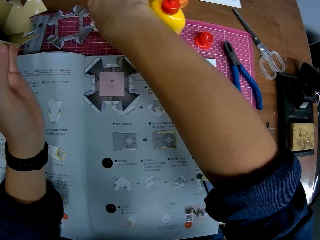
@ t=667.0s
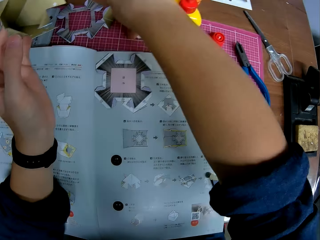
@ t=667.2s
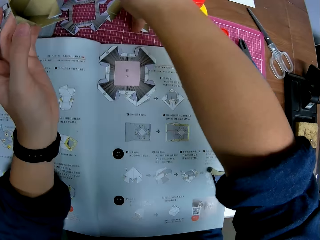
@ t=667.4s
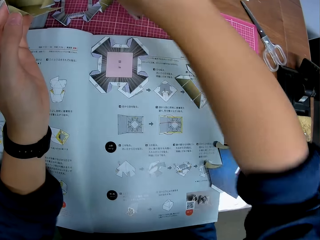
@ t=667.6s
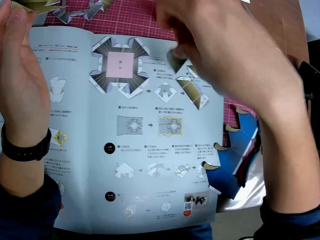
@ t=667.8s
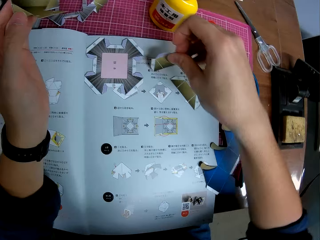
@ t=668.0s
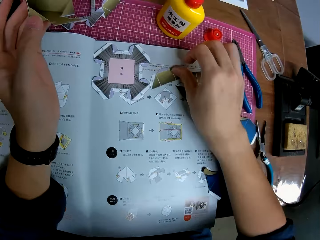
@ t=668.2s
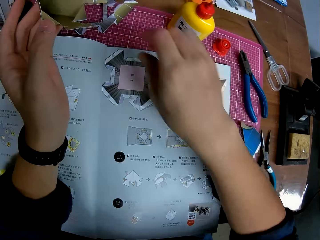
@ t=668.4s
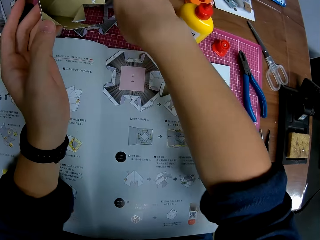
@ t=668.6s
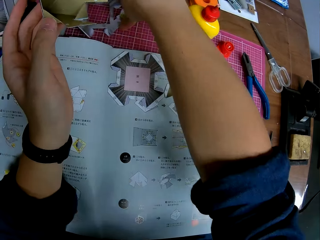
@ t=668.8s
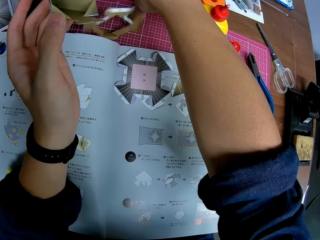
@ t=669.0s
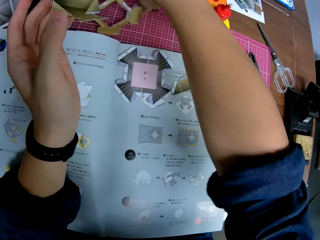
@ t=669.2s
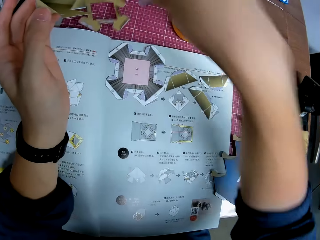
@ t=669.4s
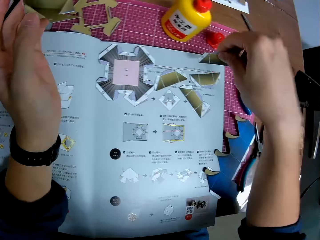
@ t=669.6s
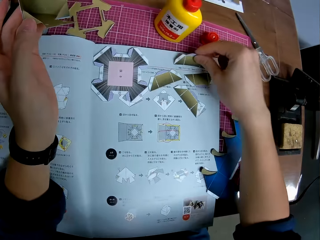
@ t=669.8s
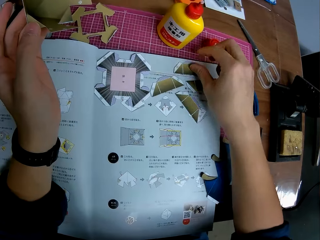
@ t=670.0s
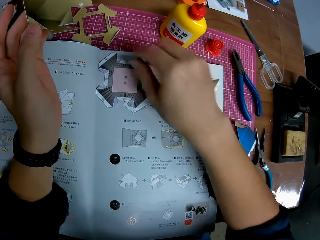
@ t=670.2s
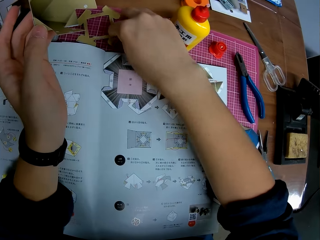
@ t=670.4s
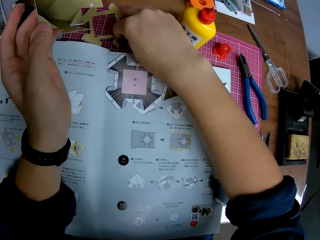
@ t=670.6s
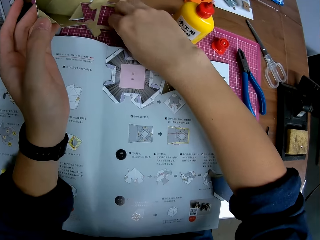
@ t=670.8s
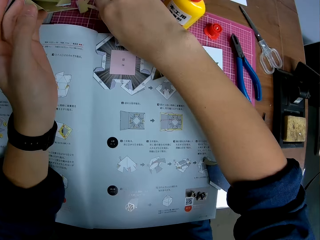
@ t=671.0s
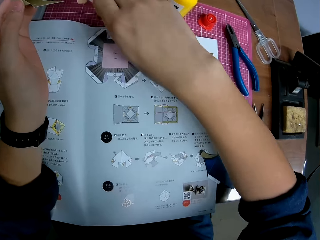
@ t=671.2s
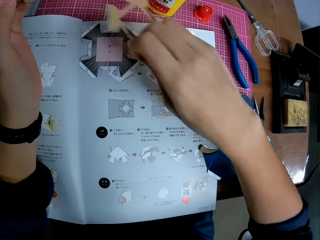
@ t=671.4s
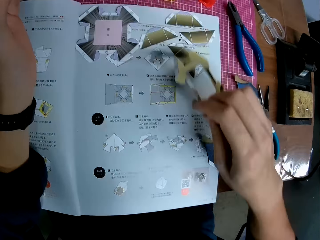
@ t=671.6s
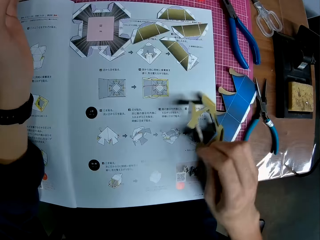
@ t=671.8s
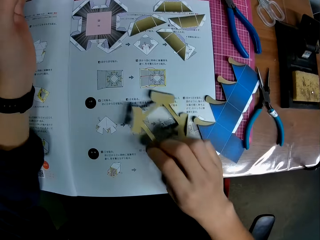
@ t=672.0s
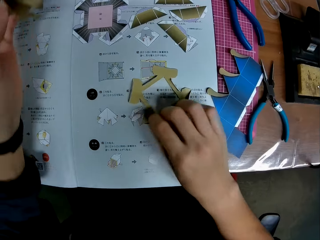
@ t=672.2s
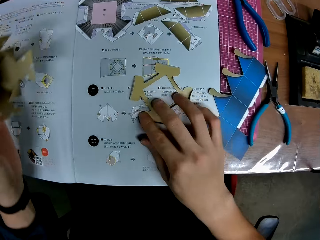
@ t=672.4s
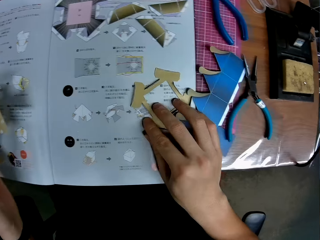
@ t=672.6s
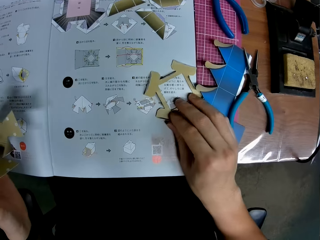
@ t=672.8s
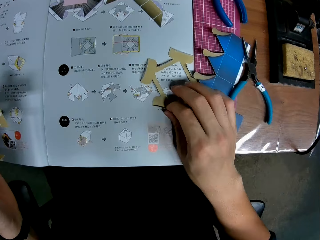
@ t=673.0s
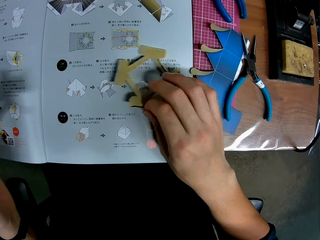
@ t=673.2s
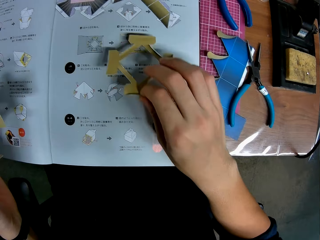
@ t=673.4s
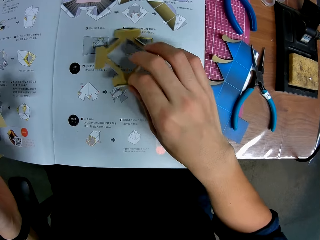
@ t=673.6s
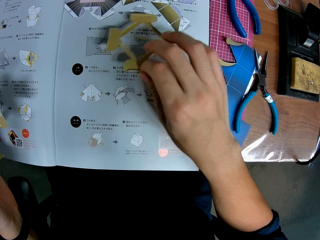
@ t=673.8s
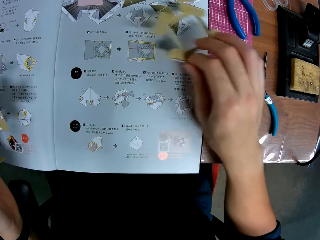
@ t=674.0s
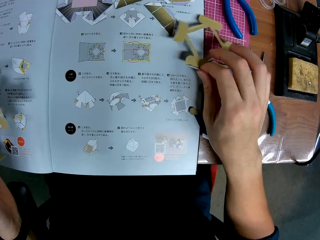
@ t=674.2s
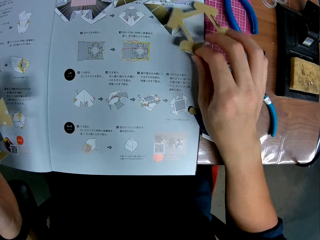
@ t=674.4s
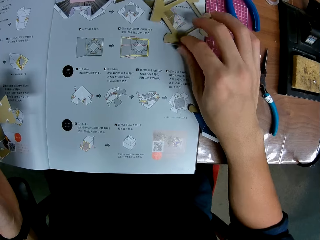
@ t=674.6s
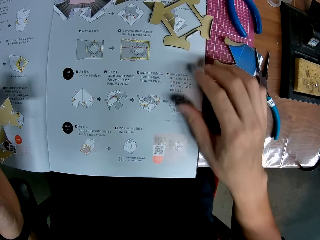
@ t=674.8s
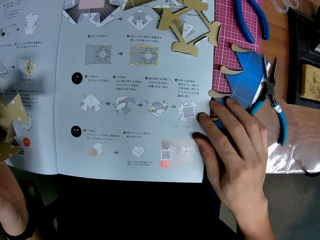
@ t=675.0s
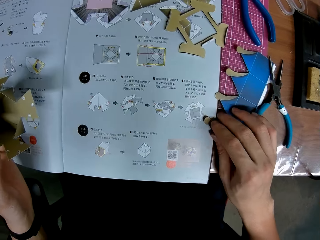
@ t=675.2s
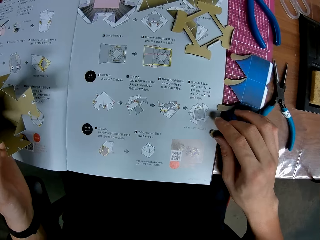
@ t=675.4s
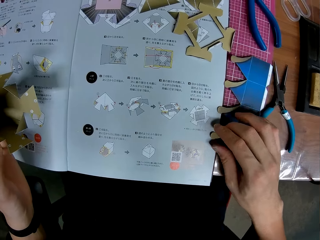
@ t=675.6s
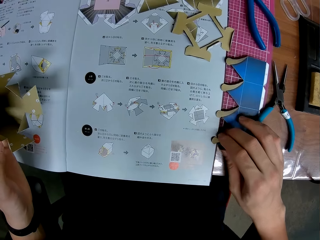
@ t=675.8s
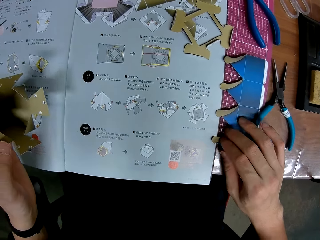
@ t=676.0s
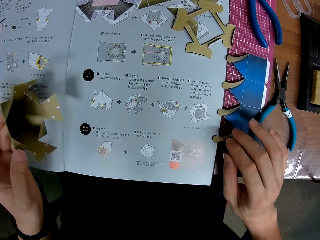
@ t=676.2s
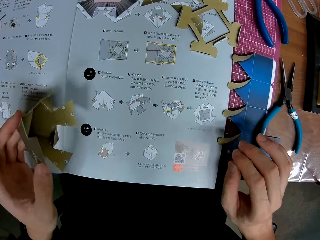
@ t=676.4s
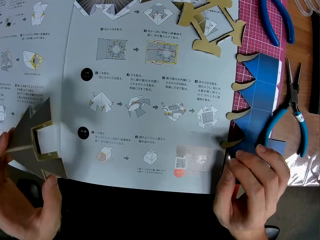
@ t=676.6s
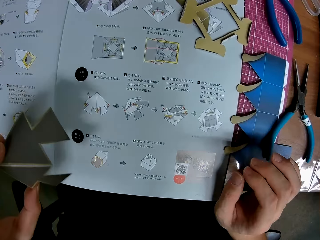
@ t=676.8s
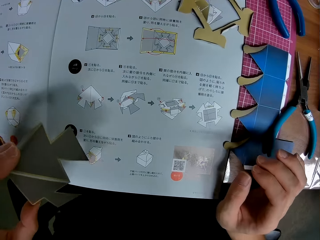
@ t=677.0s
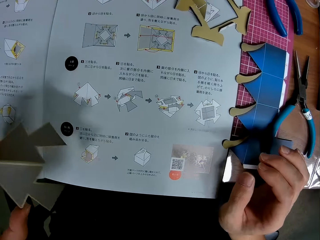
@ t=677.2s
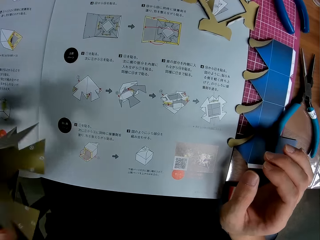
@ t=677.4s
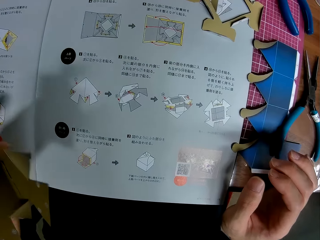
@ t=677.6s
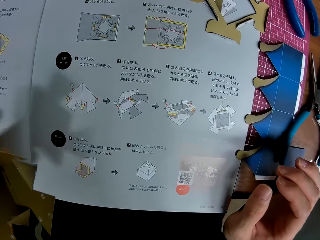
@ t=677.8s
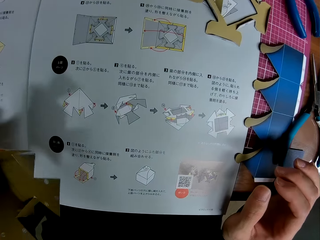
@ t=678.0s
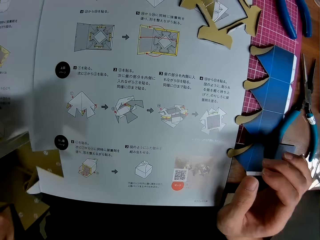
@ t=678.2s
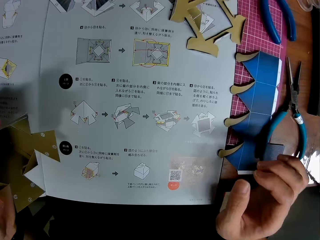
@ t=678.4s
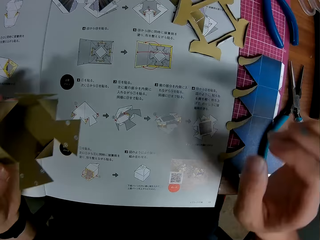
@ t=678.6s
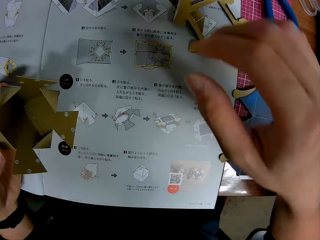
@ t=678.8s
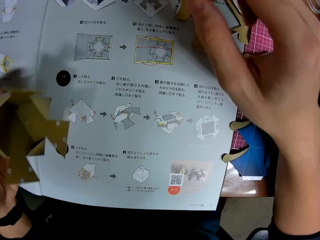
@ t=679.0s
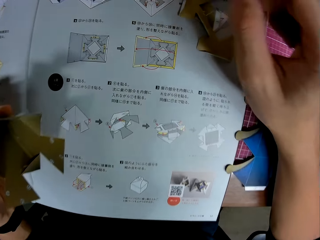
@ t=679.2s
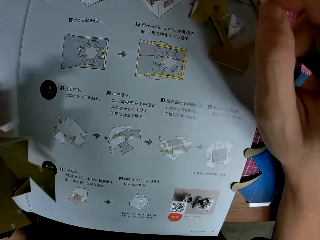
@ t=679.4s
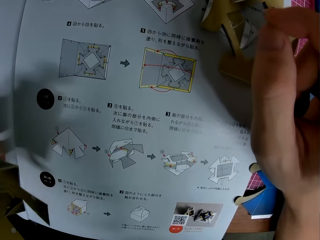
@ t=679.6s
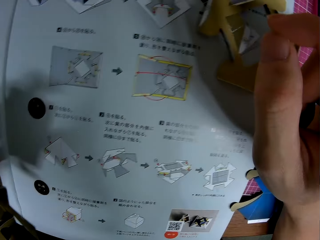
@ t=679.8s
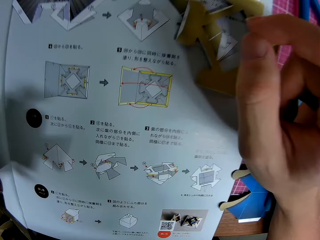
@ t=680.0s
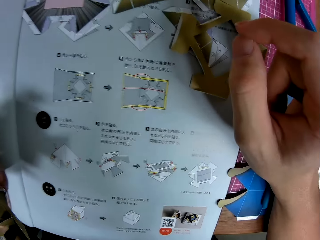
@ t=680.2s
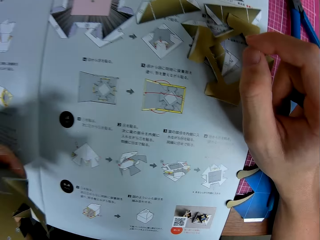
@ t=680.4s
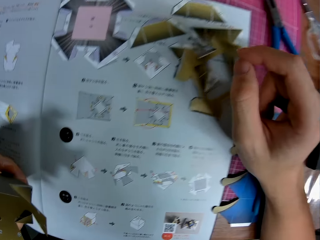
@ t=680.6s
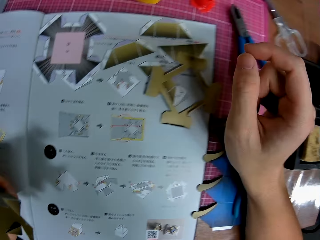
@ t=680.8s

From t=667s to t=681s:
The camera wearer moves another piece of craft on the table. They put the parts of the model paper on the manual. They move another piece of craft on the table repeatedly. They stare around.

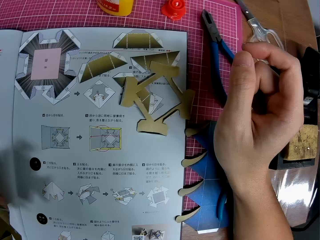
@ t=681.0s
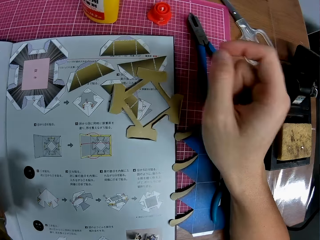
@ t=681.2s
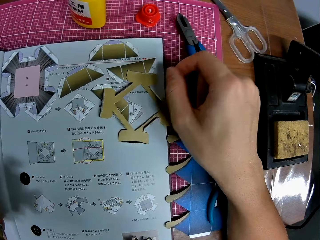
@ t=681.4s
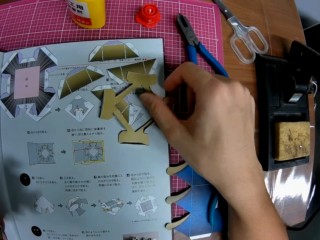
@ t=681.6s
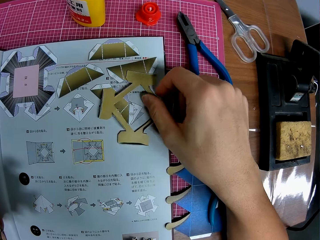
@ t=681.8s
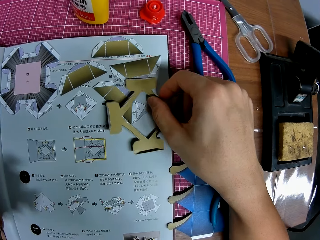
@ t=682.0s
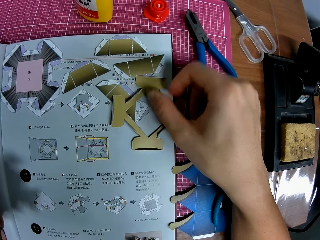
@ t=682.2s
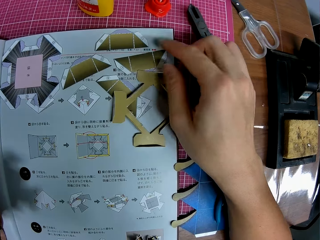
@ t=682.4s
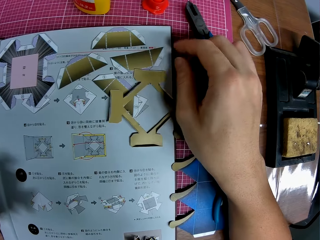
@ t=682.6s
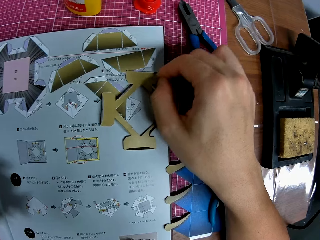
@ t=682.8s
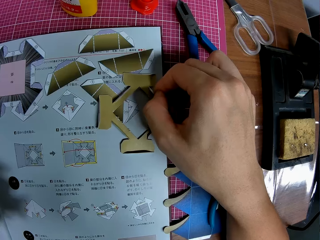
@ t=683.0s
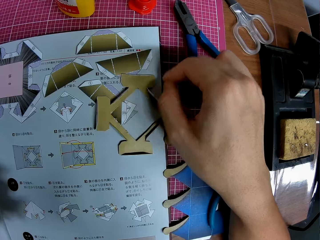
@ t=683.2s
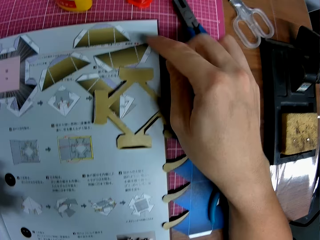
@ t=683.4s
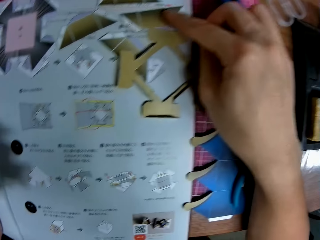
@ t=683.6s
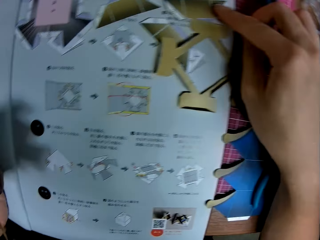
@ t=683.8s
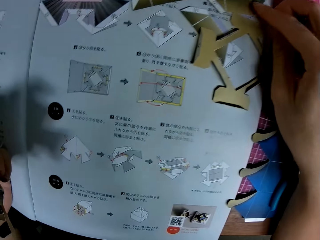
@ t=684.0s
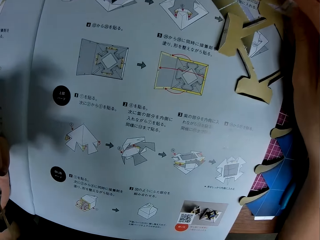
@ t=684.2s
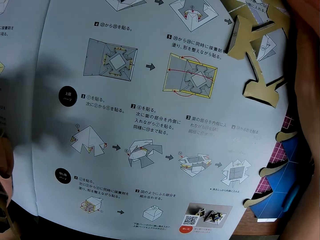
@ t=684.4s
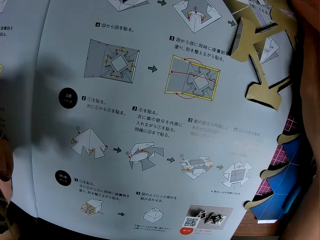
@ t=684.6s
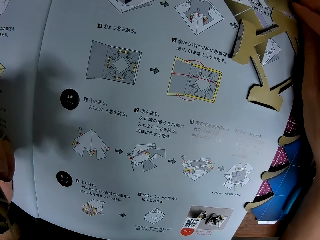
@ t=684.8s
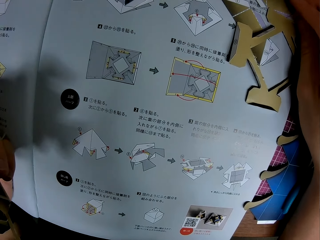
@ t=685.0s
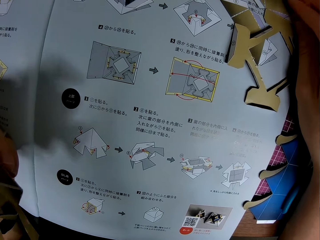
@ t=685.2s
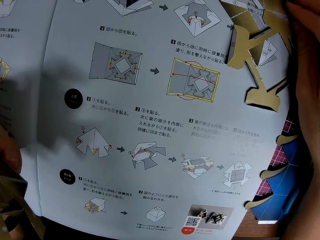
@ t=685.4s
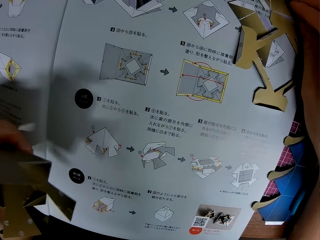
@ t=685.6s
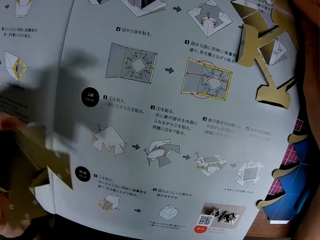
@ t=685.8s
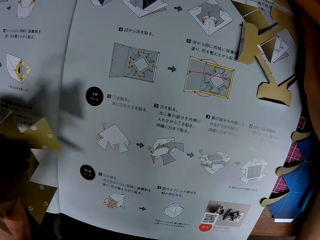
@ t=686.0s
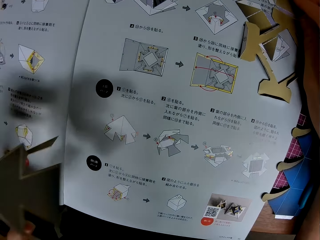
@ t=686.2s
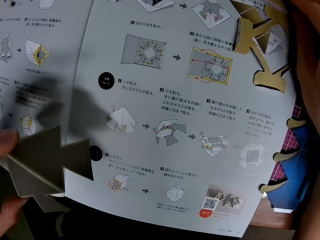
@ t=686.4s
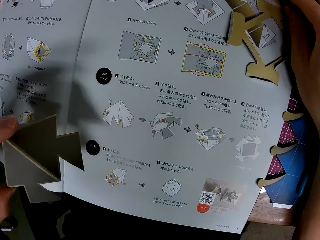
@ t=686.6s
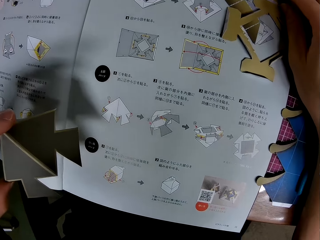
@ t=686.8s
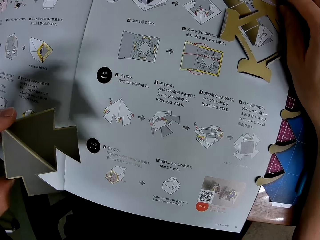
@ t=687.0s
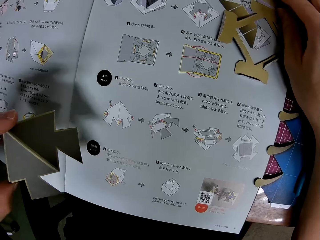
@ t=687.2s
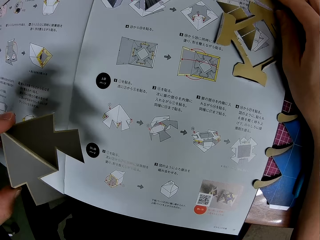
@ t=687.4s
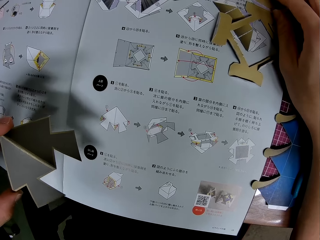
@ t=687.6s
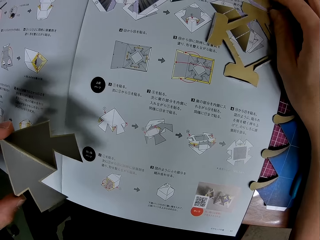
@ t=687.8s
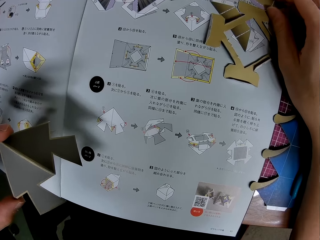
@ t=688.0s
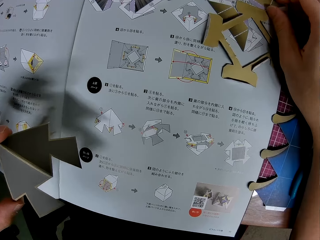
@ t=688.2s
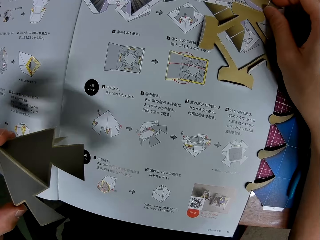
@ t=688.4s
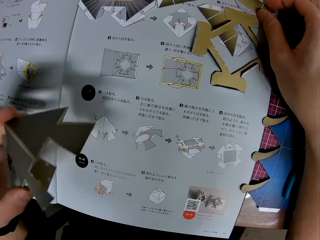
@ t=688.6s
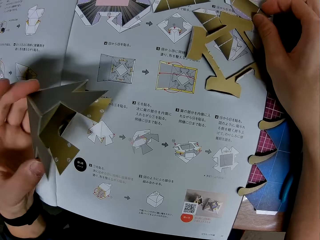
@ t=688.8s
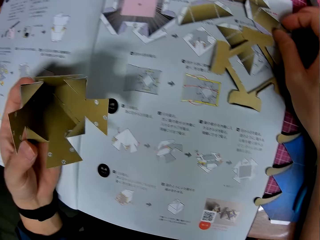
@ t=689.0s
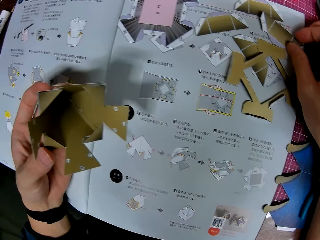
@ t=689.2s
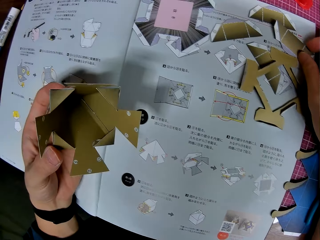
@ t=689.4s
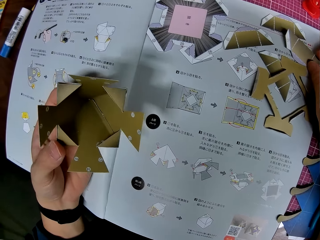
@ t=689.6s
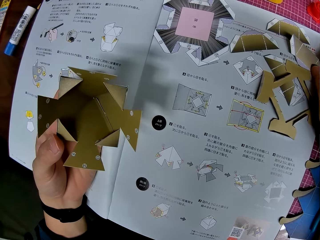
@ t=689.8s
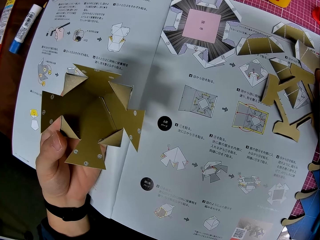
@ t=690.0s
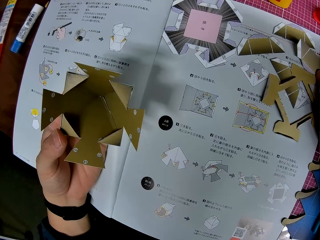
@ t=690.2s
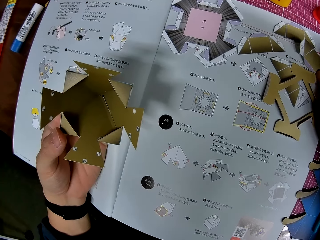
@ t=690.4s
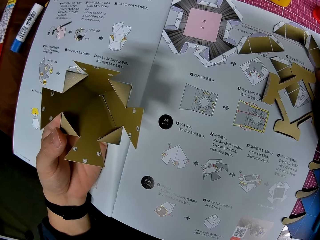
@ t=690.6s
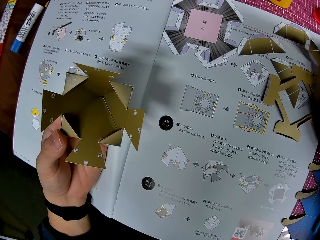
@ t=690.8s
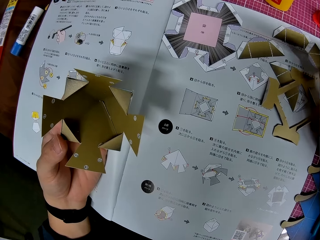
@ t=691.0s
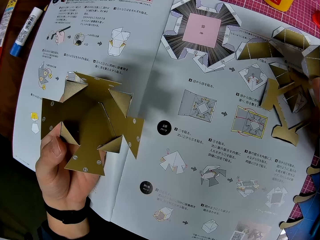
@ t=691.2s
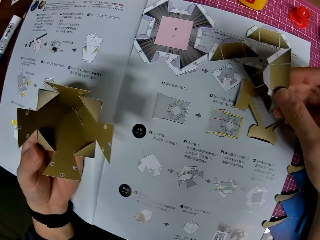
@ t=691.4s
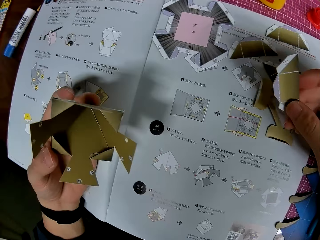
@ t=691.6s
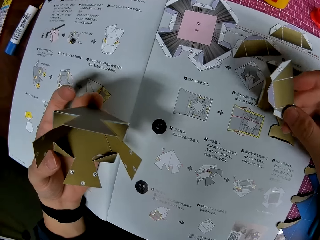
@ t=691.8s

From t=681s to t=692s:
The camera wearer picks the piece of model paper from the table.
